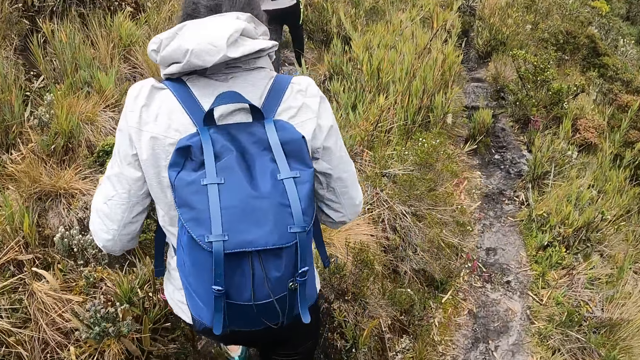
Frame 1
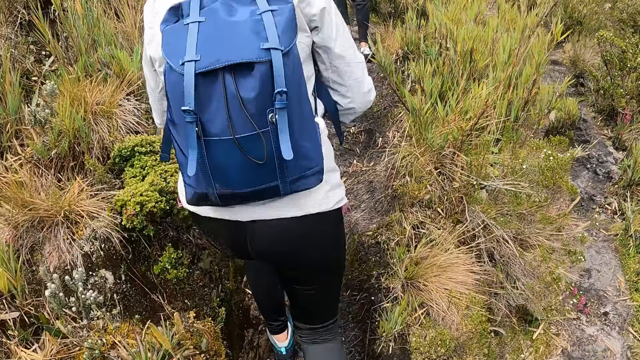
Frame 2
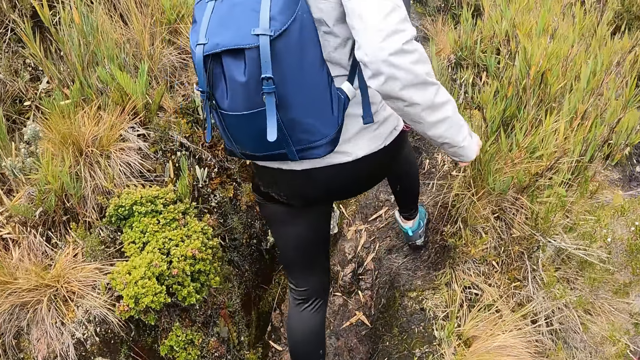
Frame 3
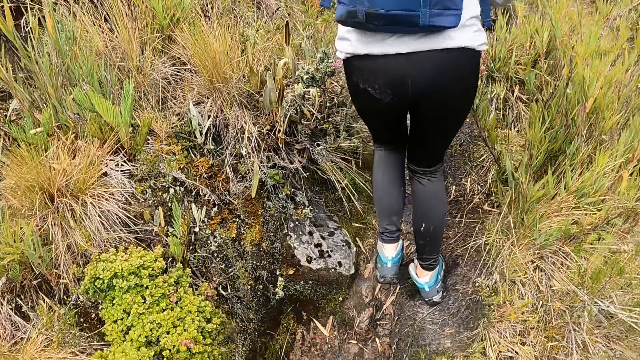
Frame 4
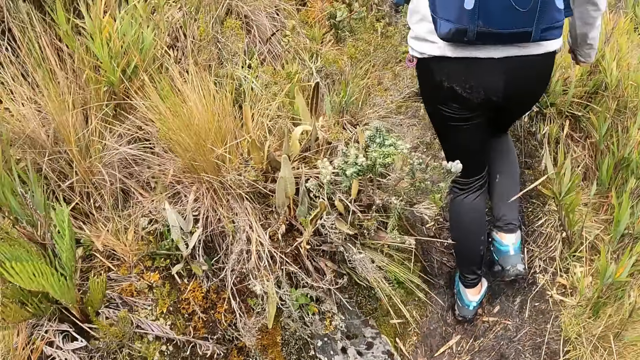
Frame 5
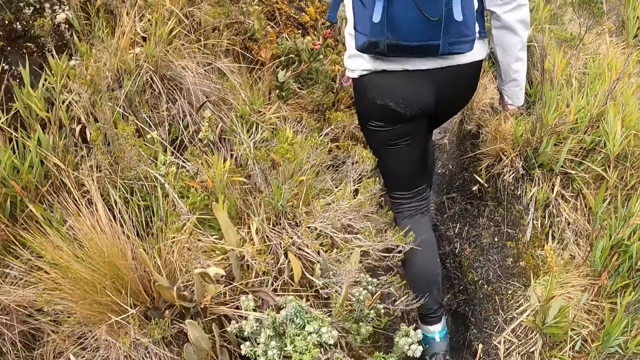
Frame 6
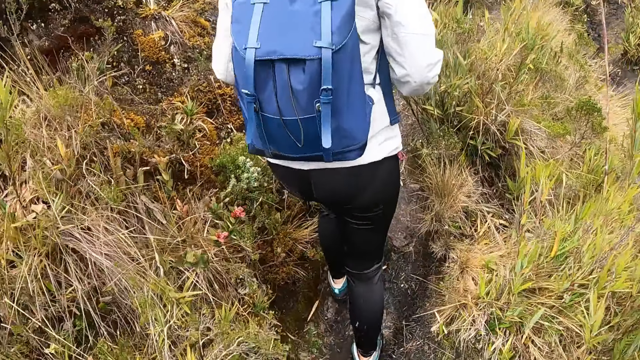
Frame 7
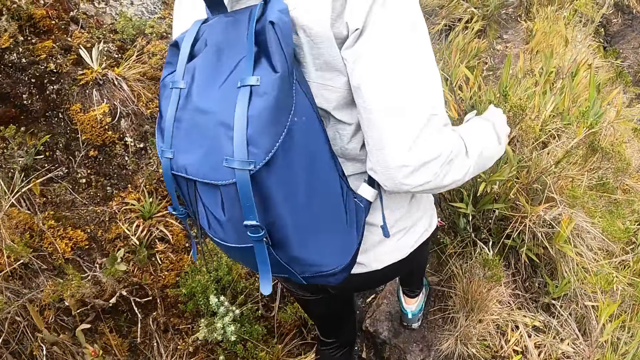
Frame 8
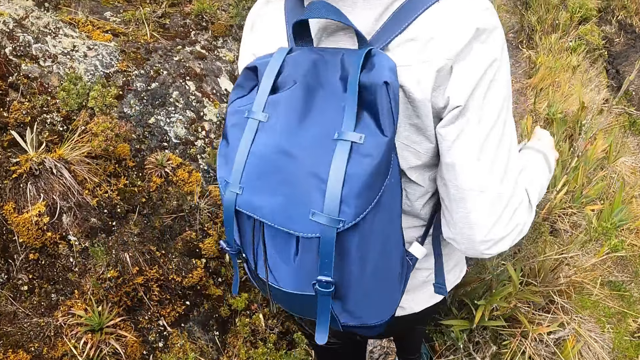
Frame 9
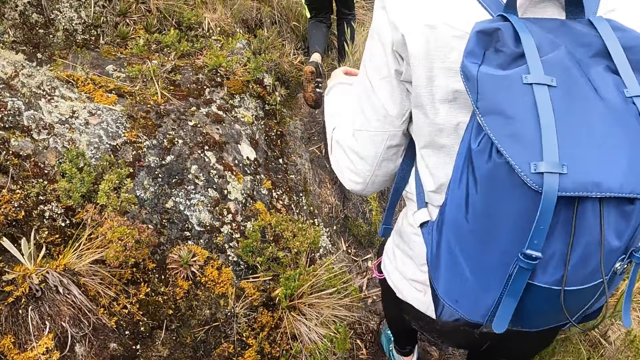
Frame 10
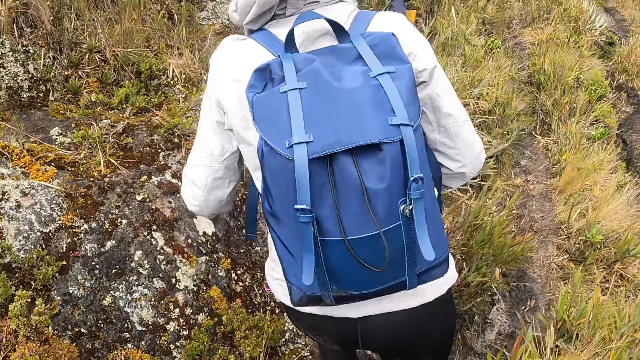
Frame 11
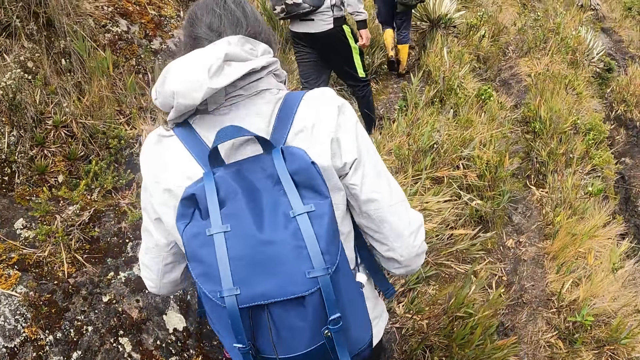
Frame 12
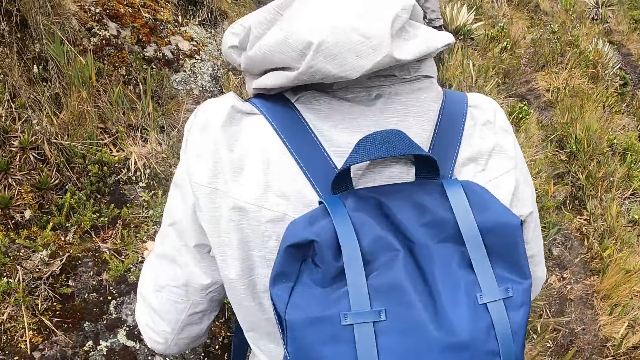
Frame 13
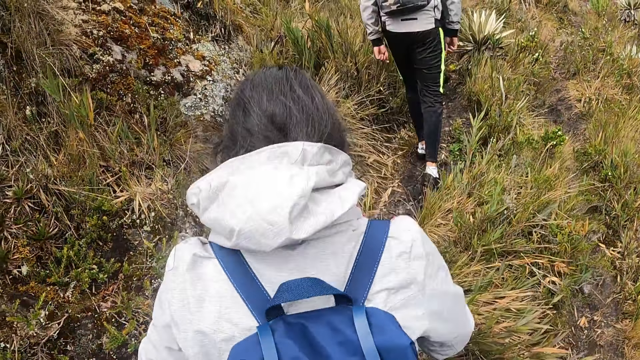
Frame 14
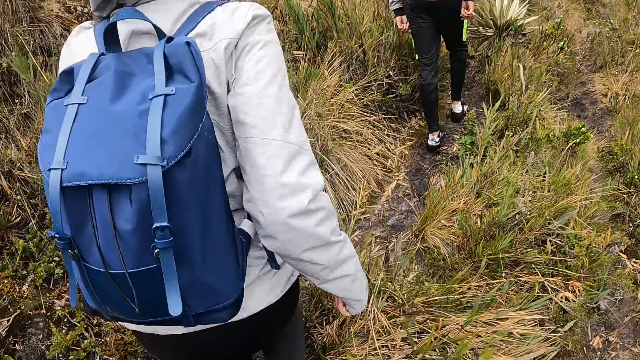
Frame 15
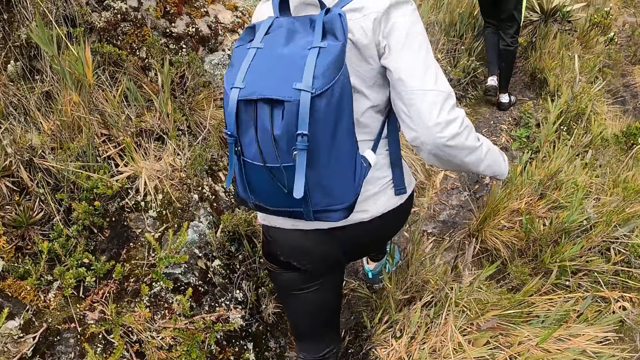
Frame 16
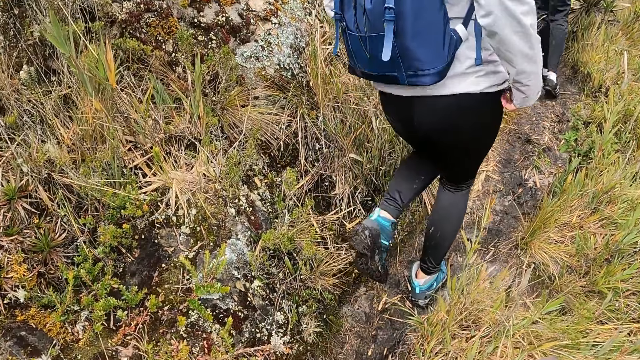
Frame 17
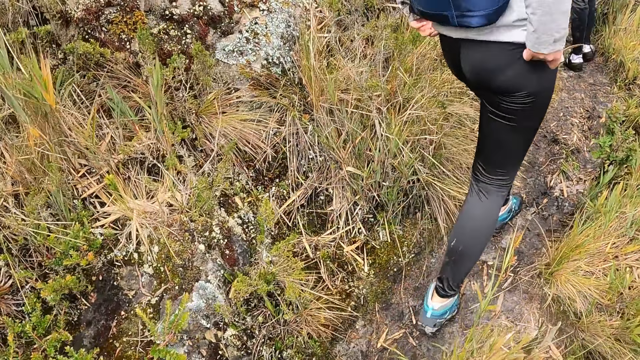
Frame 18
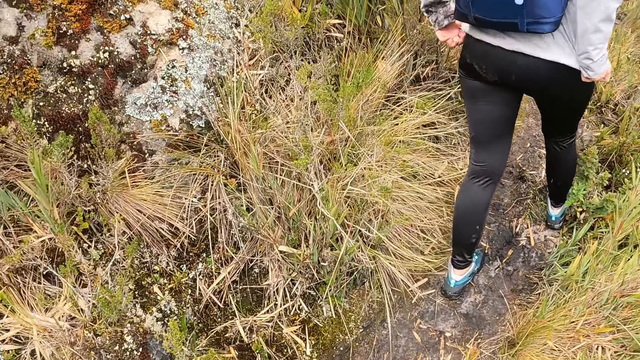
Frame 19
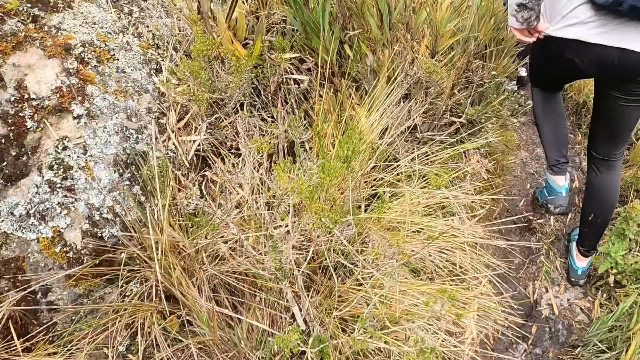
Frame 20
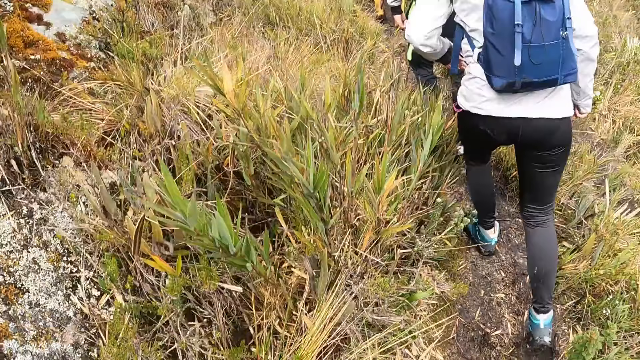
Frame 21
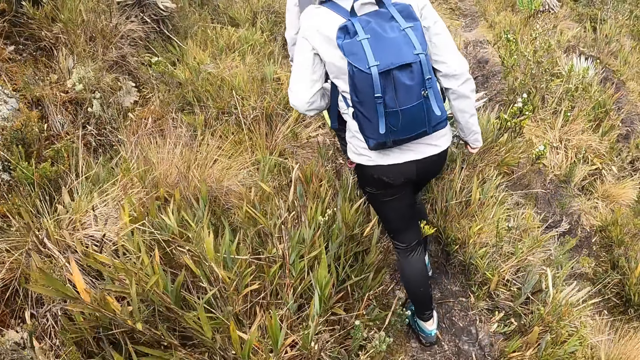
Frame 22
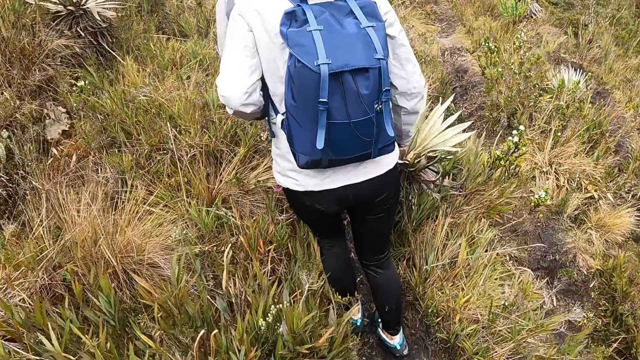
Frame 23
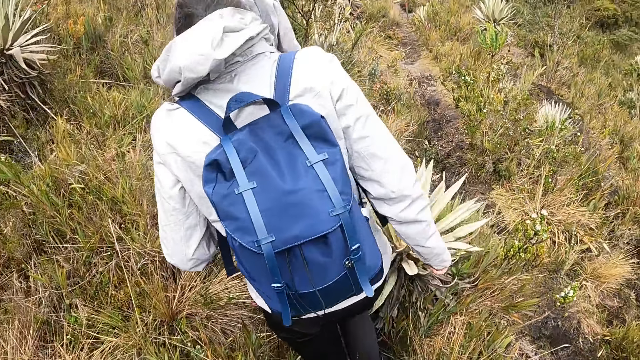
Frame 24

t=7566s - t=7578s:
The woman pulls down her jacket with both hands.

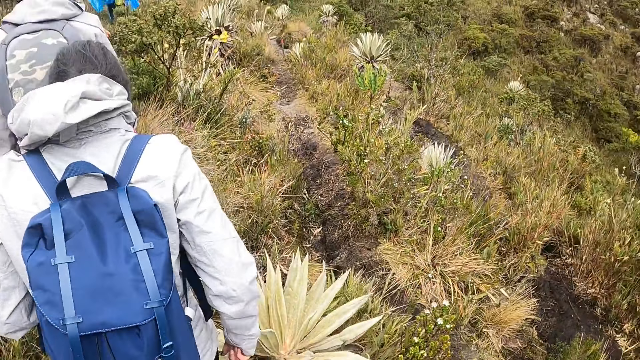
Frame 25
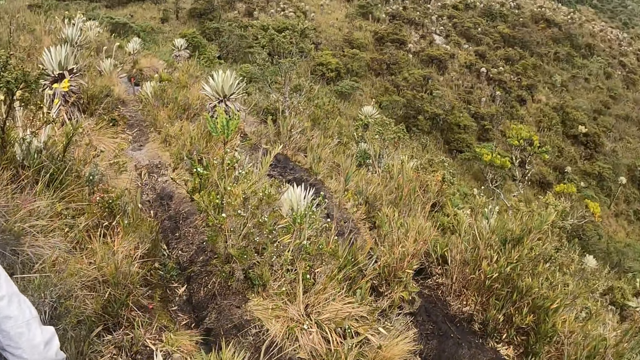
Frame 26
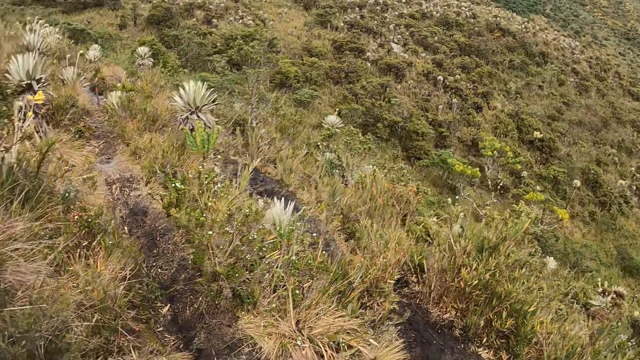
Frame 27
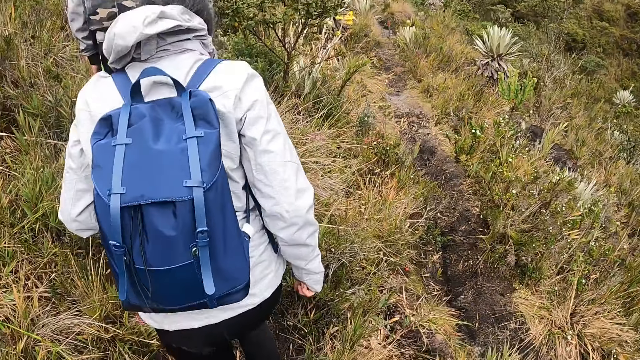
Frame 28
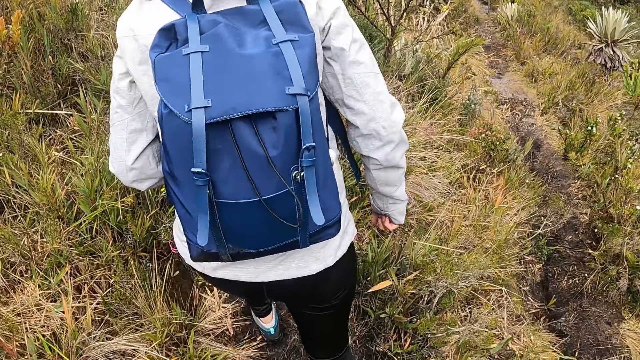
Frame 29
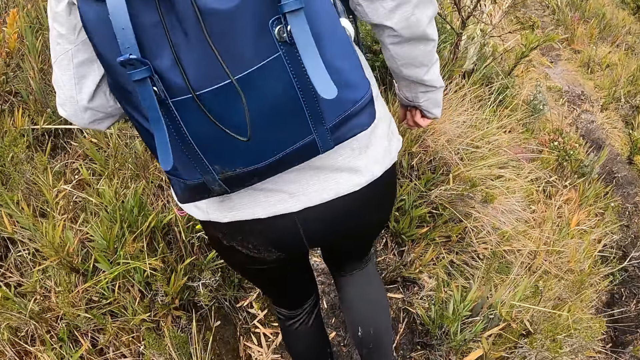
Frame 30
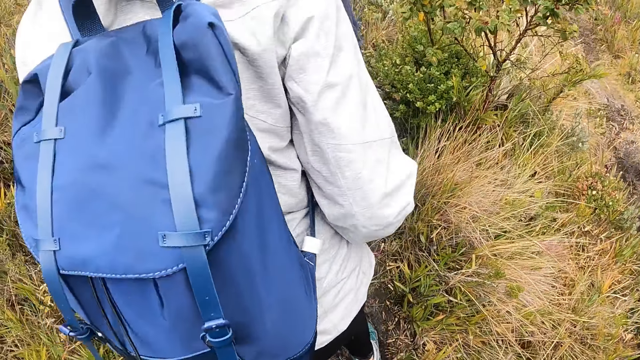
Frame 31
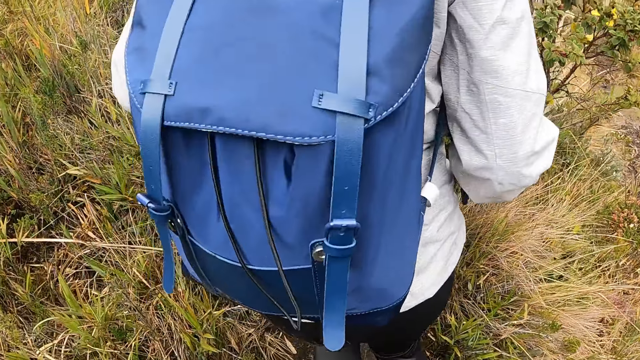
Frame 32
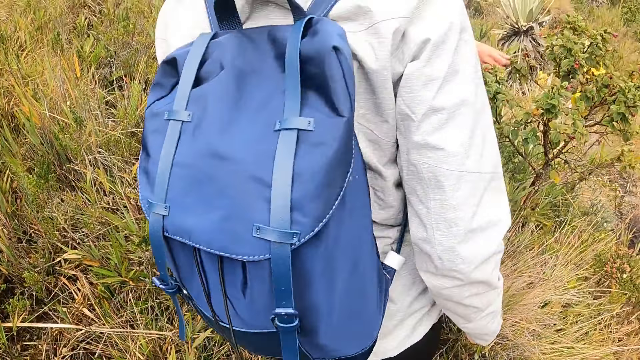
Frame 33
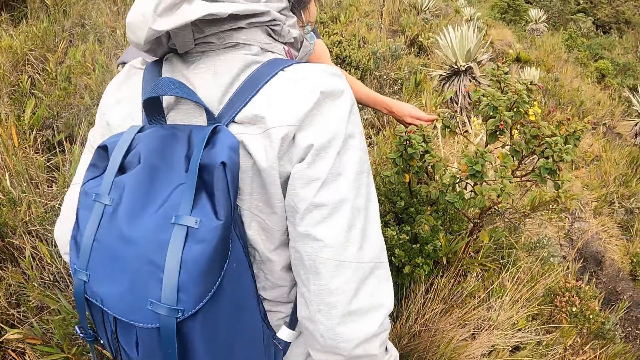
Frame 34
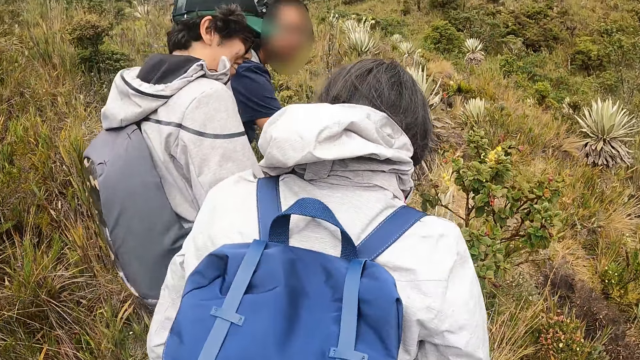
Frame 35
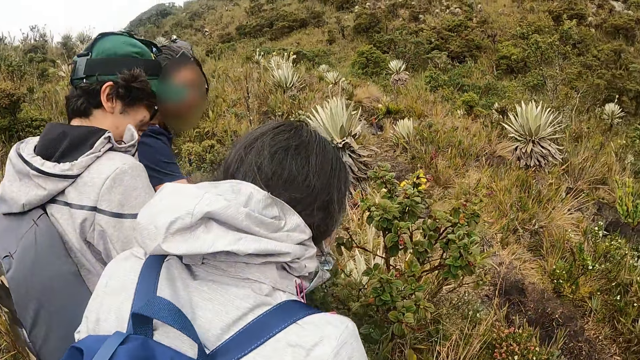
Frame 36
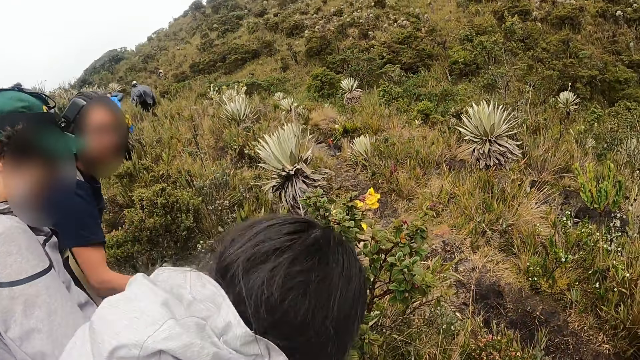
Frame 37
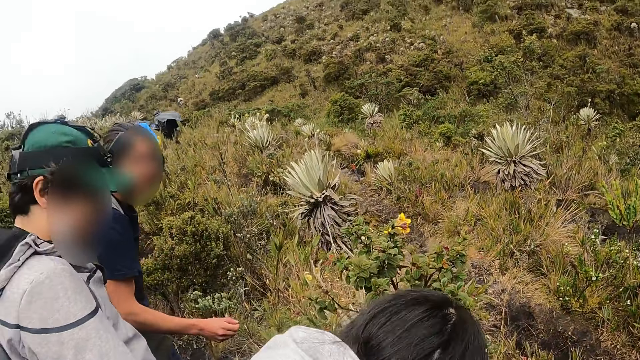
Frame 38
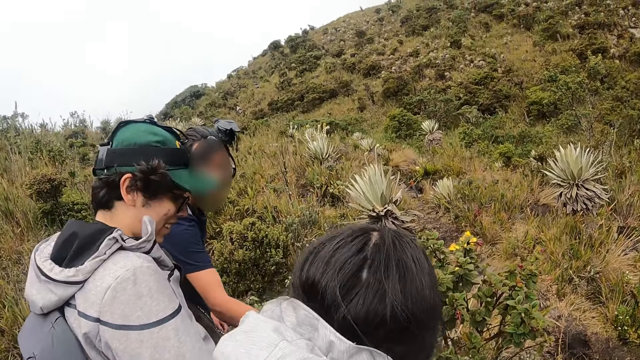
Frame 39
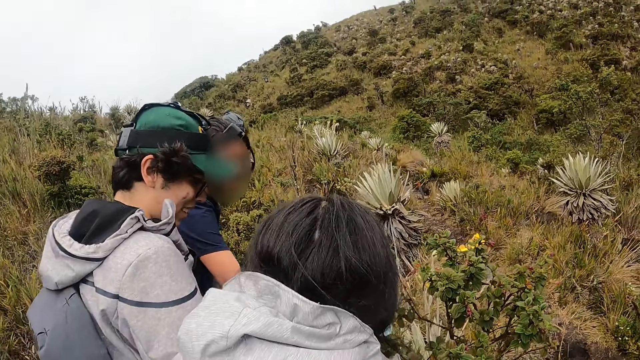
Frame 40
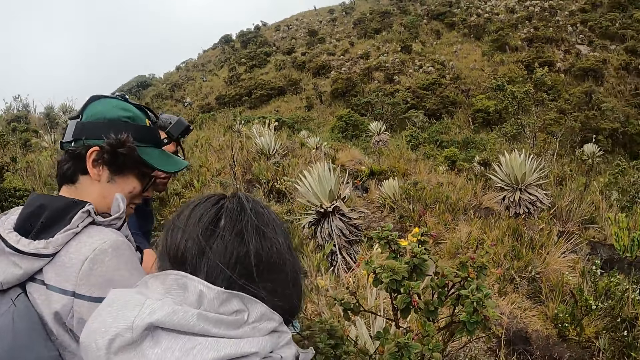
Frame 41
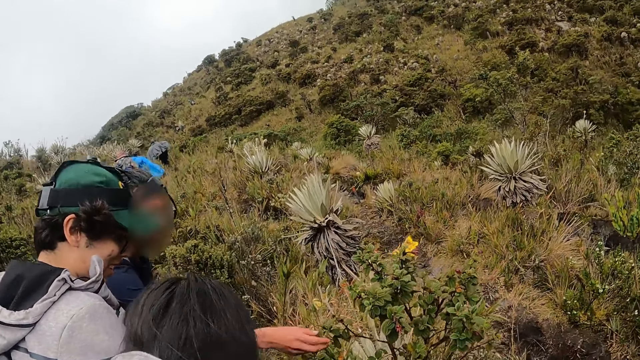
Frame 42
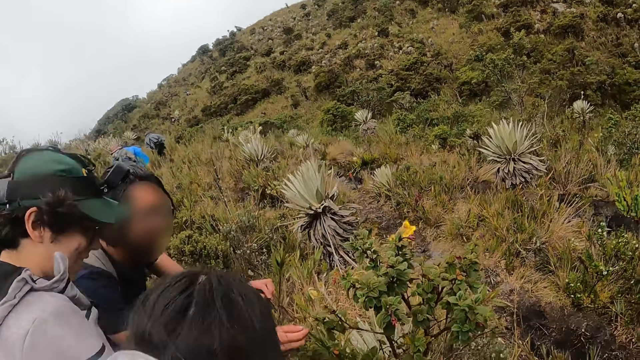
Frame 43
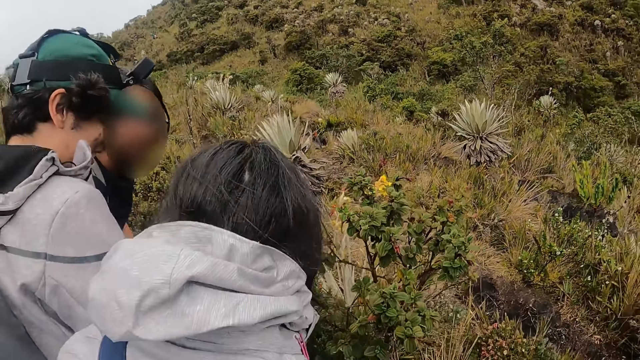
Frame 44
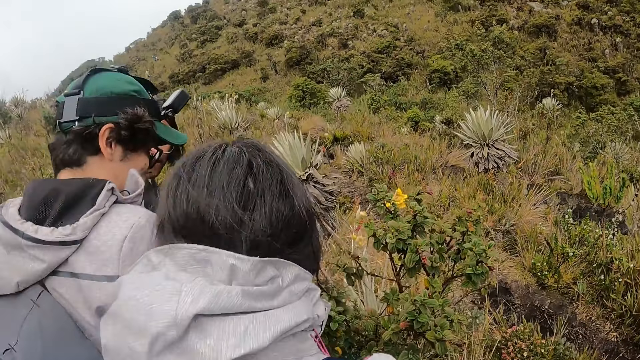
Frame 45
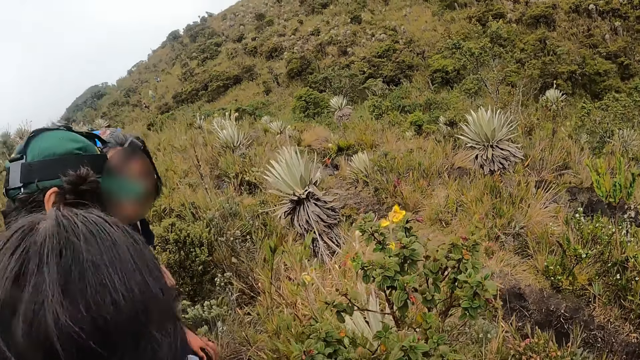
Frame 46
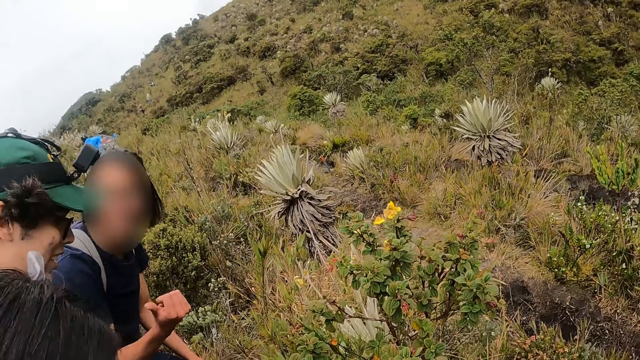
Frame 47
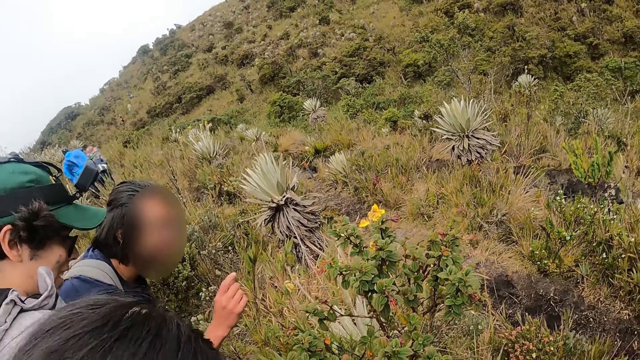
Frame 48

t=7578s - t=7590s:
A man touches a plant. The camera wearer converses with a woman, the man and another man. A man plucks a leaf from the plant with his right hand. The man gestures with his right hand.
